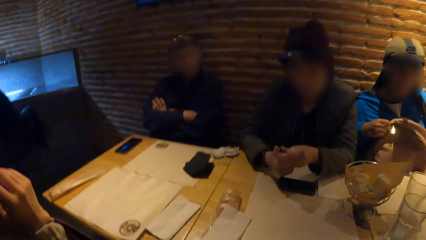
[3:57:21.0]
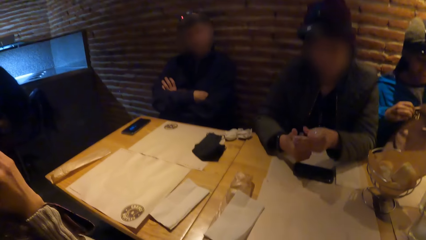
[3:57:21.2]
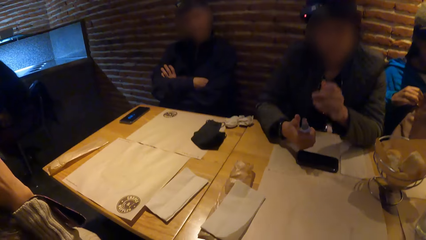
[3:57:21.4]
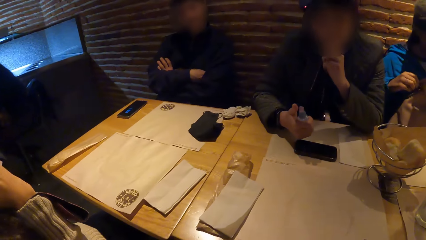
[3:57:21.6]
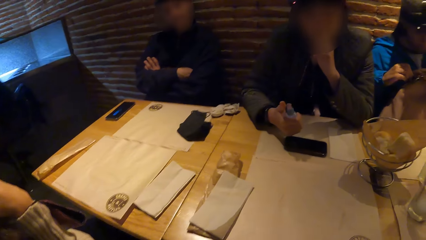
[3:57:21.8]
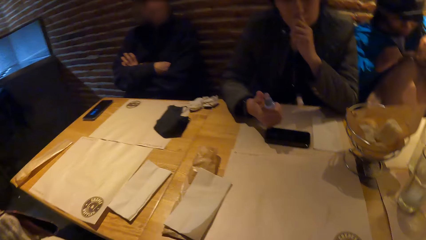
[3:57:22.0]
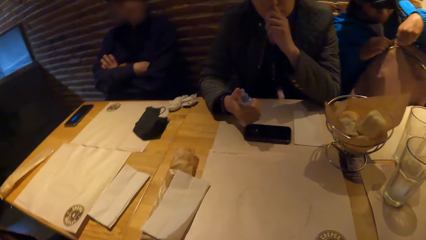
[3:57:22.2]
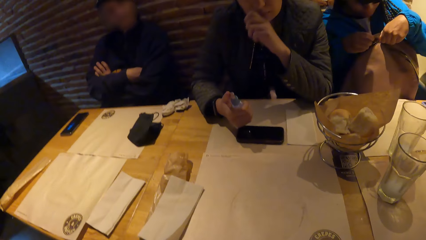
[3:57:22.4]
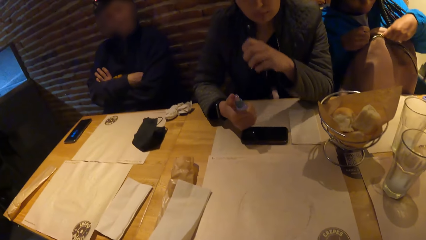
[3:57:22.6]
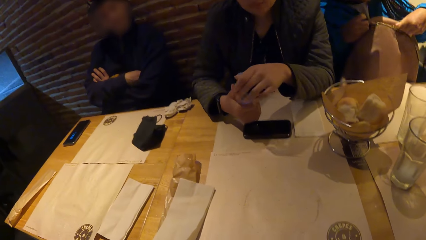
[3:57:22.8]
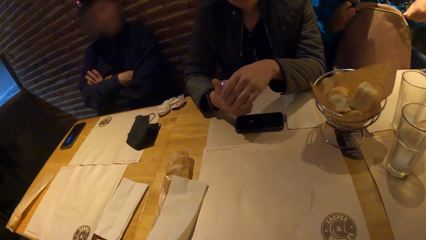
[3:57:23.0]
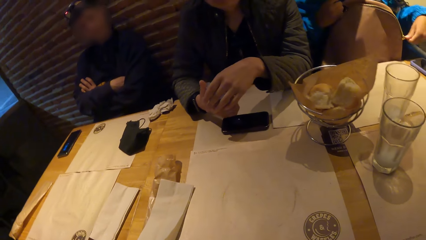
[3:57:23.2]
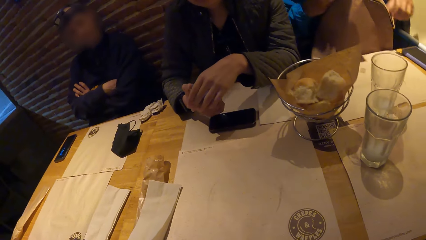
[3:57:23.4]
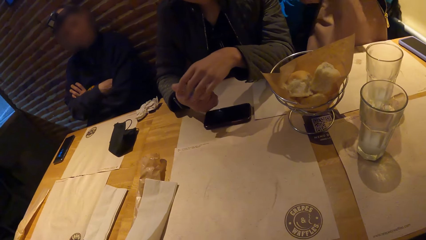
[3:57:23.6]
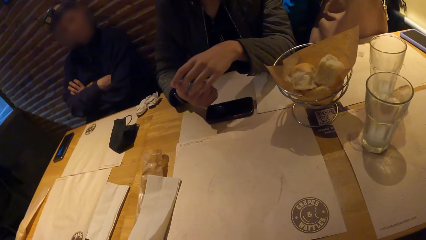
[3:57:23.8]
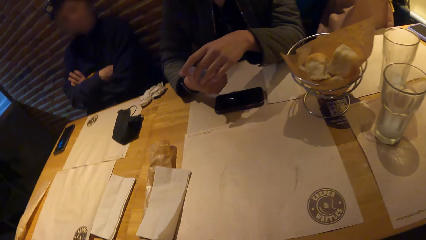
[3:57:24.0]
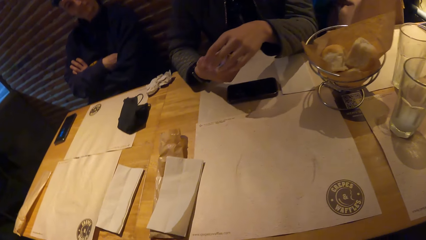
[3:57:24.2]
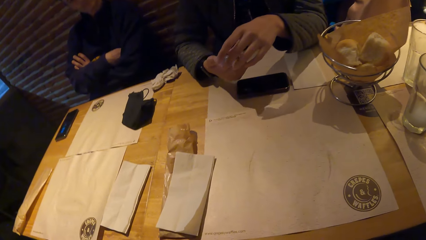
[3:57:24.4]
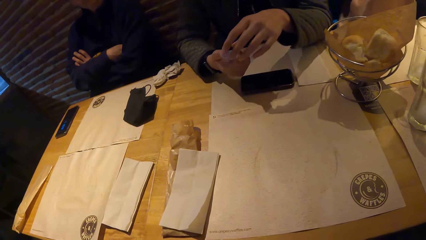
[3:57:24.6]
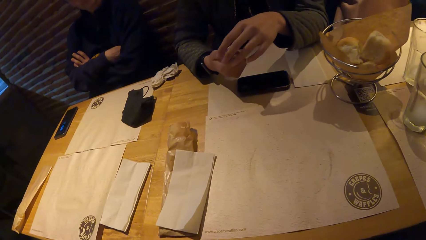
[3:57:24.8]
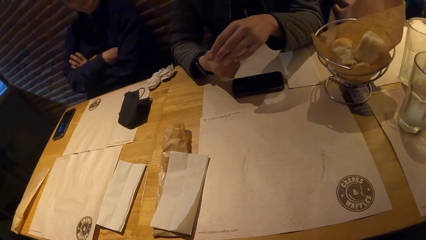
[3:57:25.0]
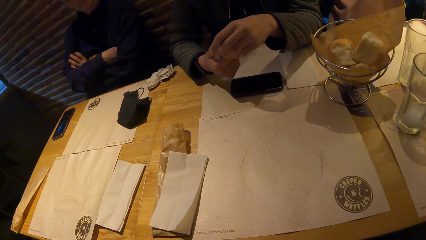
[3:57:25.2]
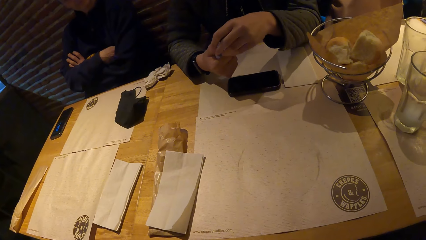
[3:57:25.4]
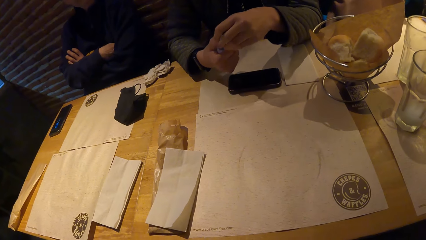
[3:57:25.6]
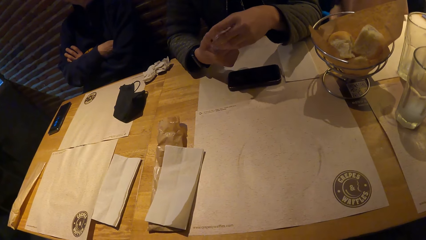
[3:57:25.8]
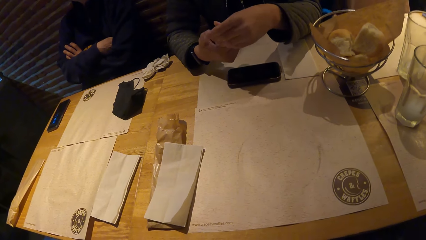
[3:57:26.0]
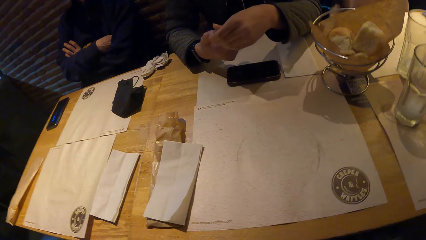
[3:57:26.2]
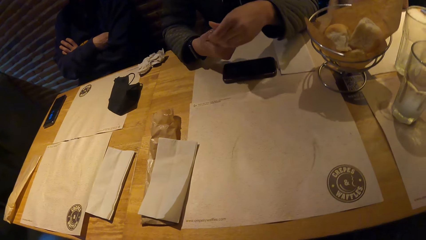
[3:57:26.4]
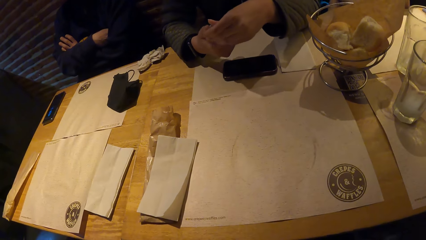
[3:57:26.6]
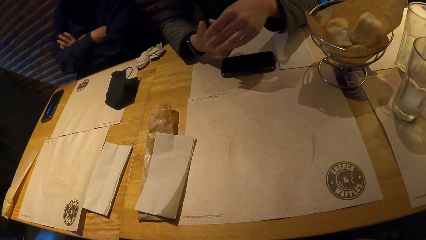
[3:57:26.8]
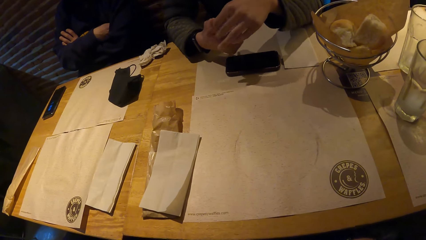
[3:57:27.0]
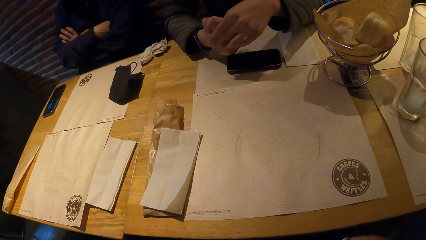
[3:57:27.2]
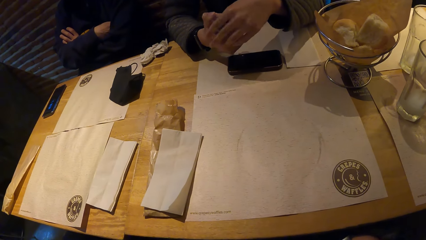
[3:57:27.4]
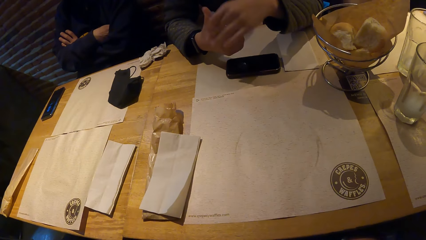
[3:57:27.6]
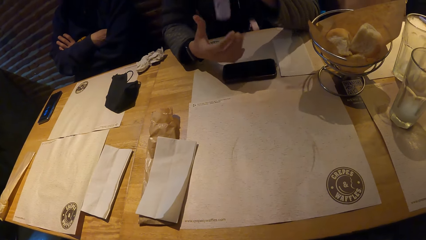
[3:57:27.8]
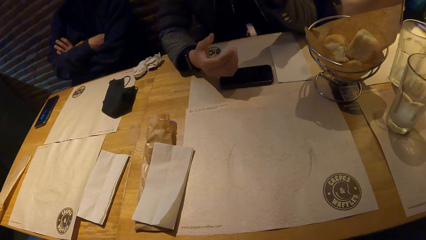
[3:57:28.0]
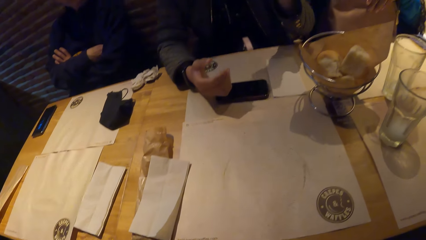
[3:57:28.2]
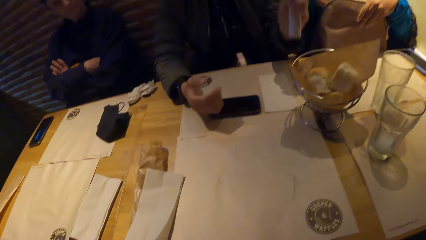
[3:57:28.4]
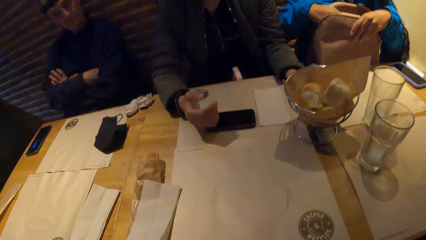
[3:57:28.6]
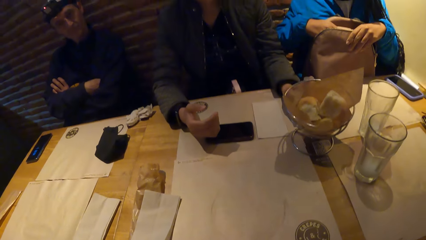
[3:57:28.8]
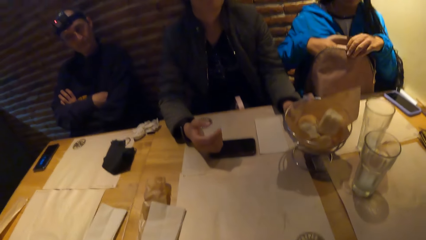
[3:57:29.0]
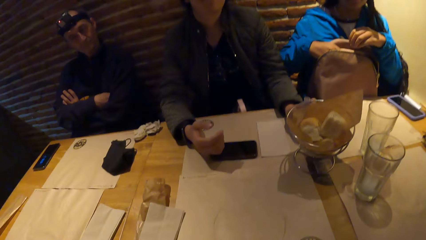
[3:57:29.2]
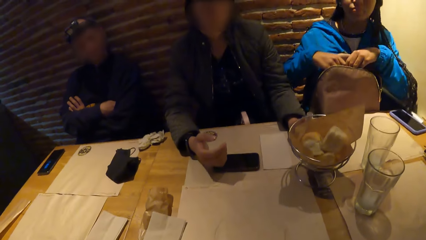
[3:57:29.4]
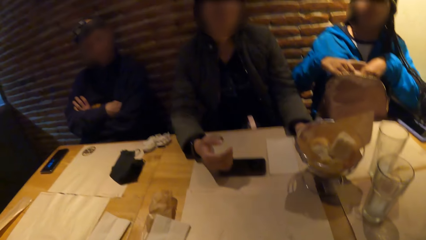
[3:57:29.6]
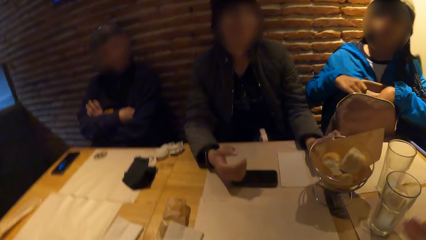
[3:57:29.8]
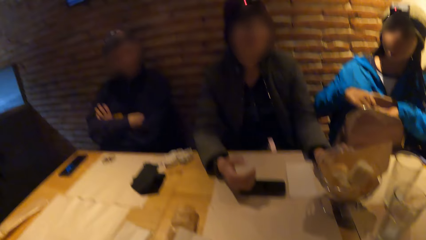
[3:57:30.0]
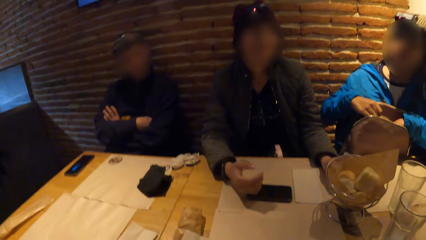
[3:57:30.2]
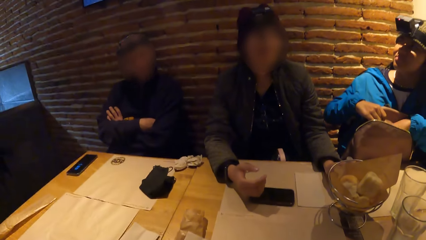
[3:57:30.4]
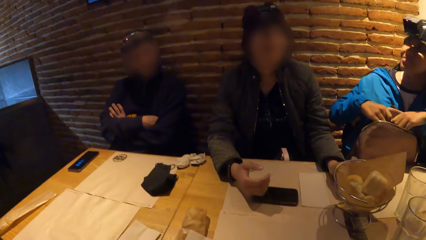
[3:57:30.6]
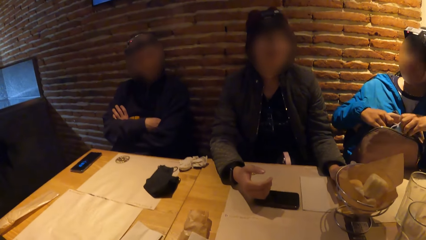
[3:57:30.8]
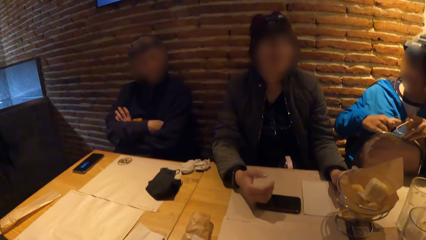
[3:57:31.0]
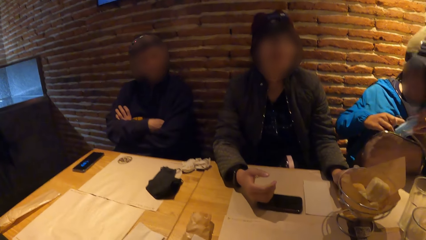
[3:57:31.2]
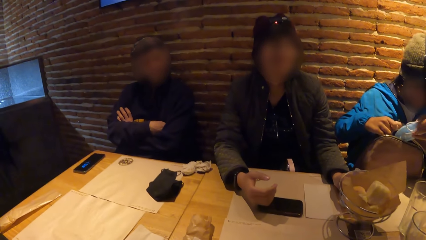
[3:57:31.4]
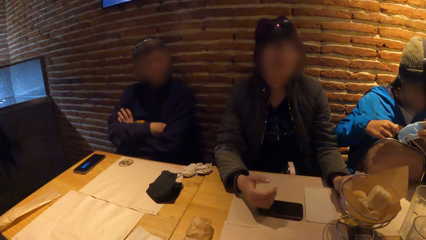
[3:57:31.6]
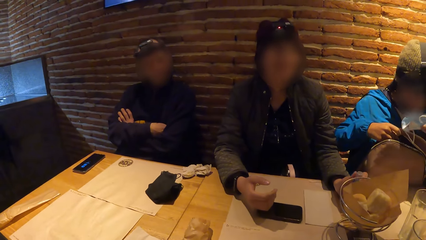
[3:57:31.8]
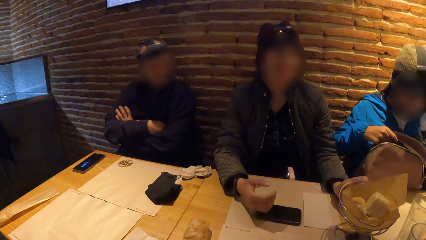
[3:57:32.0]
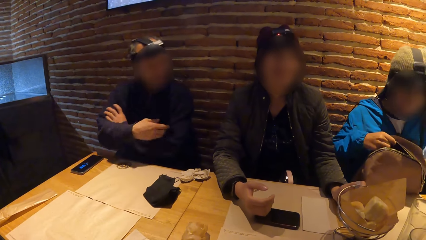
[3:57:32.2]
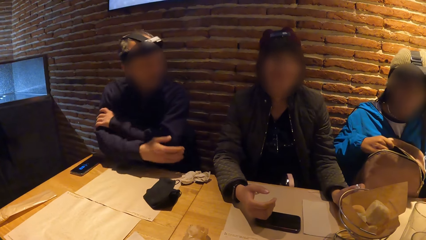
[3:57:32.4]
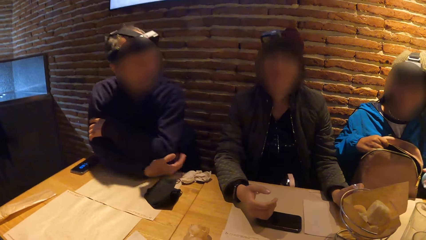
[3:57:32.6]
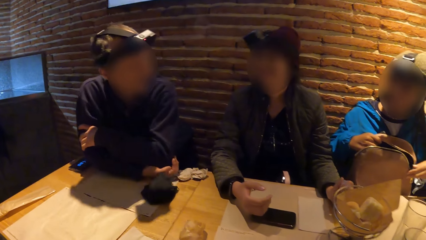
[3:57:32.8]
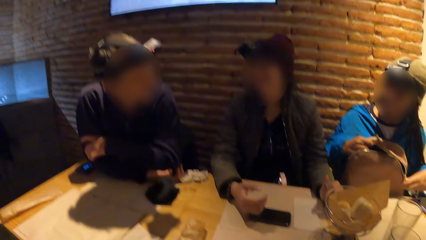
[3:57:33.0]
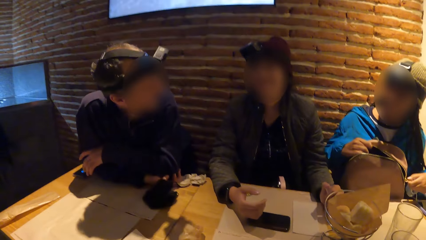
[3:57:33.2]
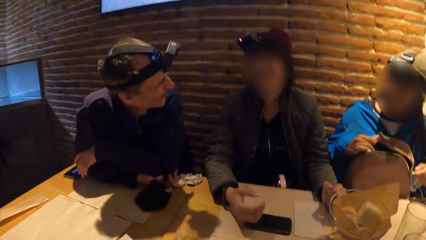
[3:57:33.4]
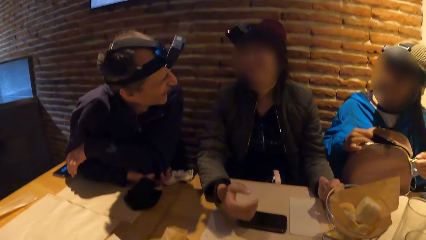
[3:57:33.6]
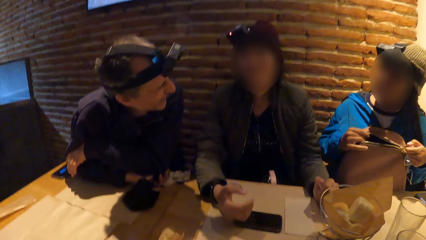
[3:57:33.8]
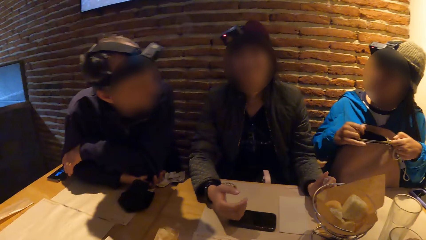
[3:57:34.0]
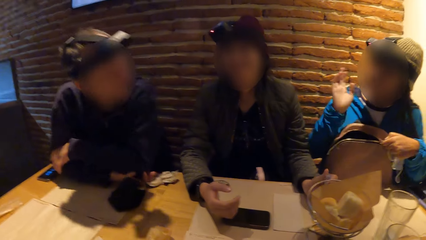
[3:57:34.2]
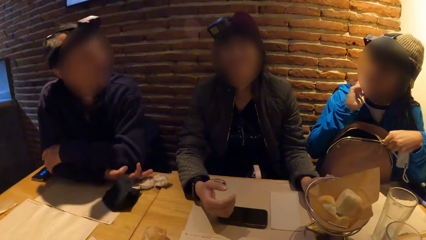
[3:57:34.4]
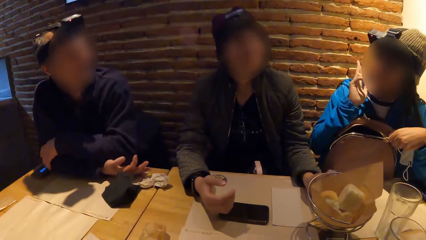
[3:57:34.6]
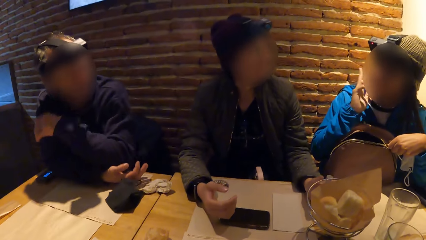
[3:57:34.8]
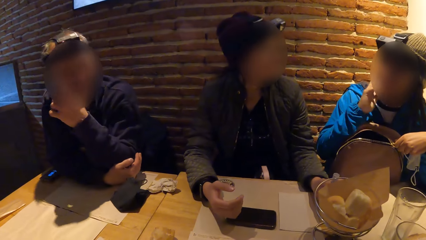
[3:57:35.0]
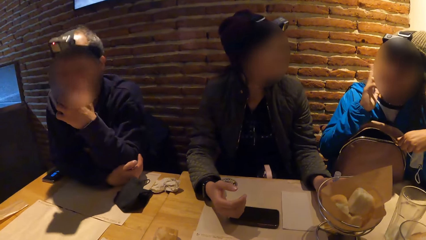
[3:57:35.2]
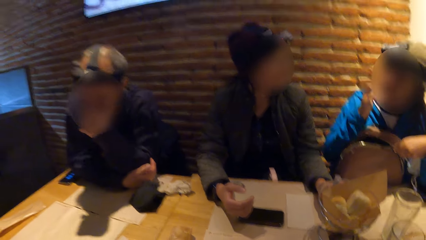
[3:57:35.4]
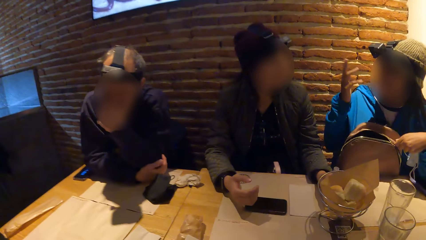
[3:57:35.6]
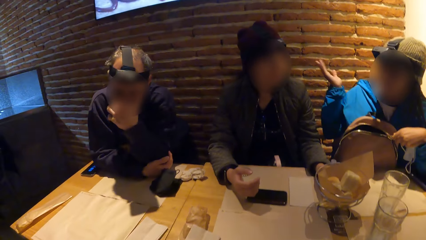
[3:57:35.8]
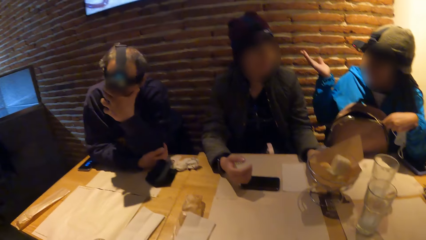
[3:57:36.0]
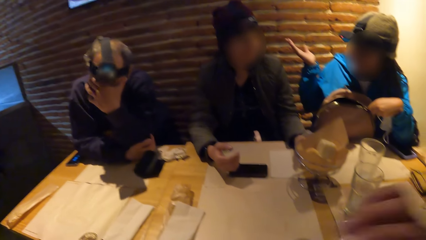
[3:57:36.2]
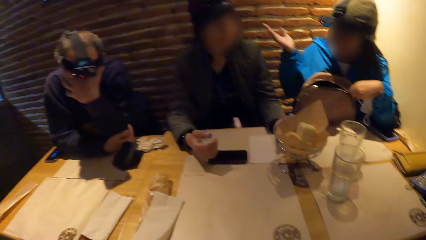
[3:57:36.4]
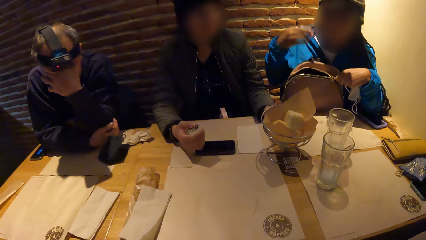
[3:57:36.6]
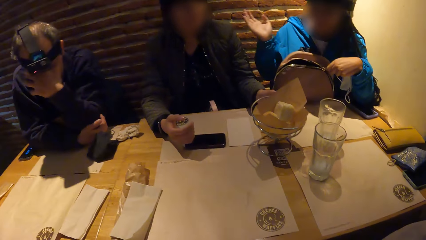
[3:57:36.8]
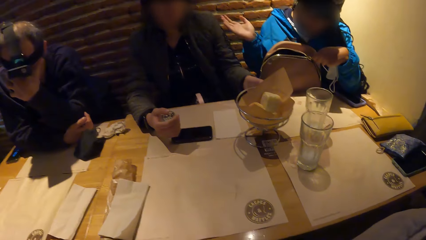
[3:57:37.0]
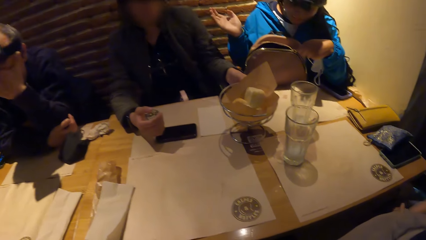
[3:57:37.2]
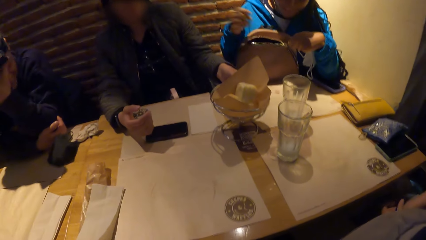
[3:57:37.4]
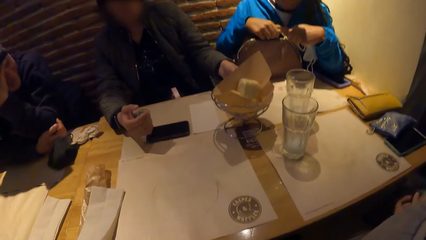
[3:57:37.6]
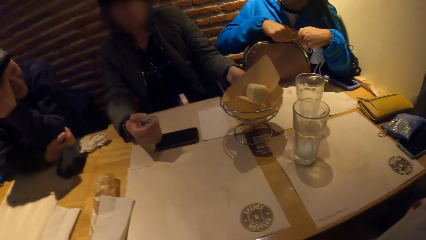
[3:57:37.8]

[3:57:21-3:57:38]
The woman sniffs the cover of the perfume in her left hand. The woman holds the face. The other woman unzips the backpack on her lap with her left hand. The woman covers the perfume. The woman holds the perfume. The woman passes the perfume in her left hand to her right hand. The woman lifts the perfume and places the perfume on the table. The other woman inserts the hands on the backpack. The other woman picks a nose mask from the backpack with her left hand. A man leans on the table. The other woman zips the backpack on her lap with her left hand and gestures with the hand. The man touches his face.
